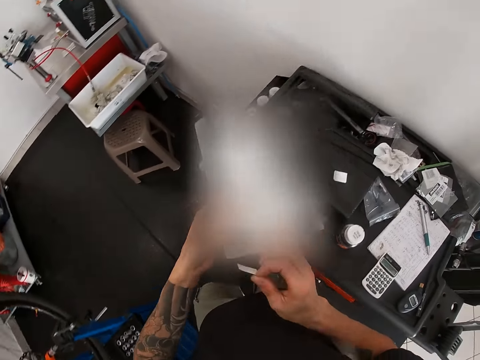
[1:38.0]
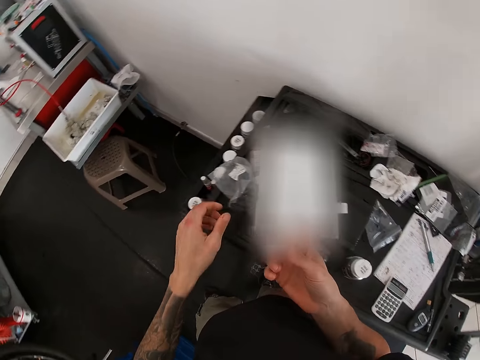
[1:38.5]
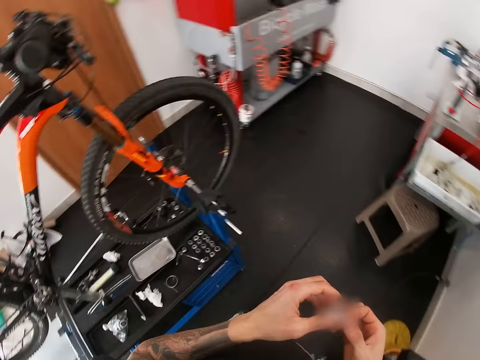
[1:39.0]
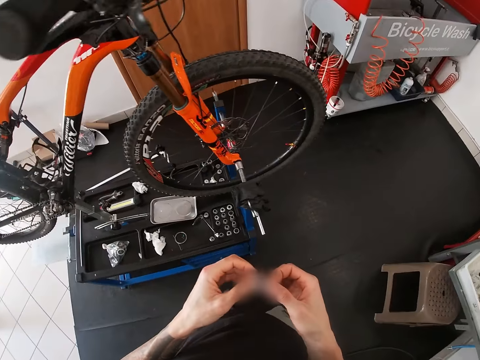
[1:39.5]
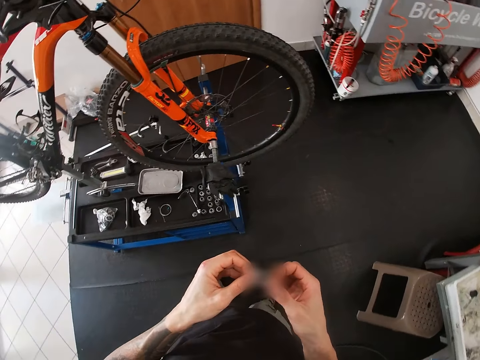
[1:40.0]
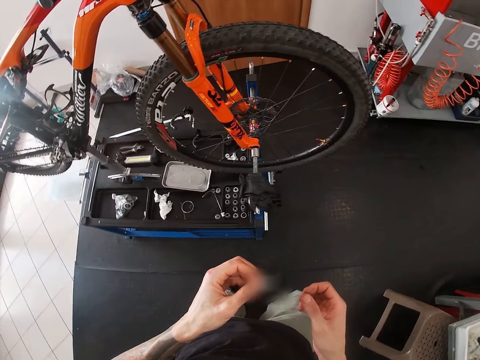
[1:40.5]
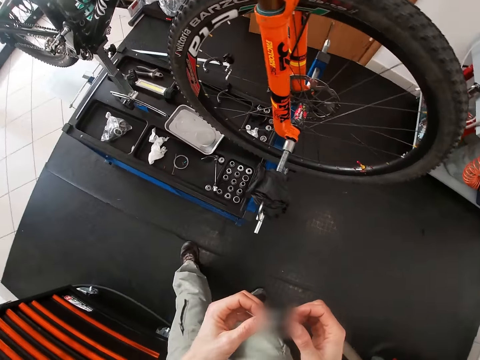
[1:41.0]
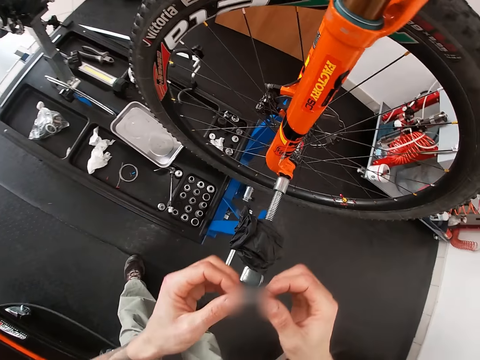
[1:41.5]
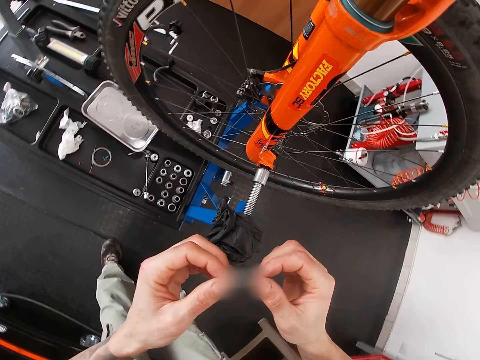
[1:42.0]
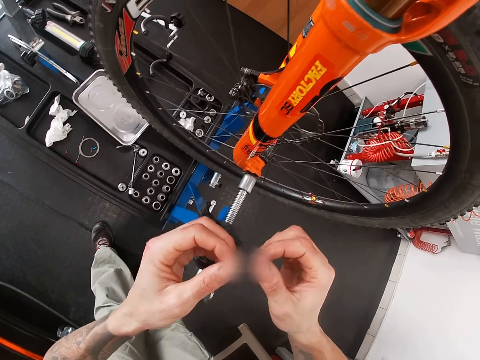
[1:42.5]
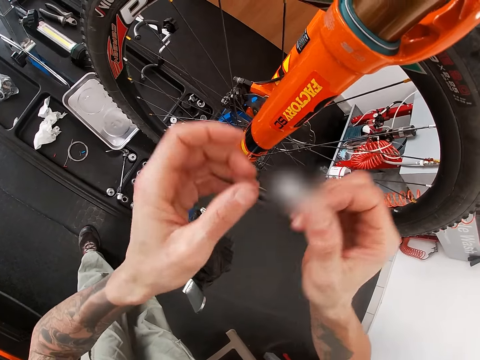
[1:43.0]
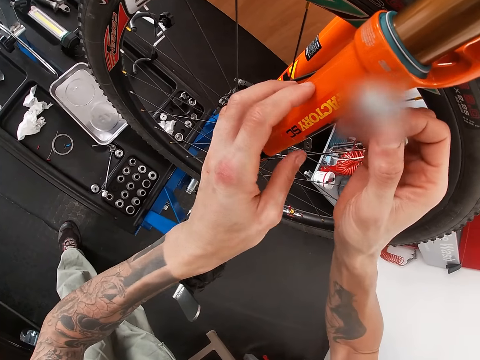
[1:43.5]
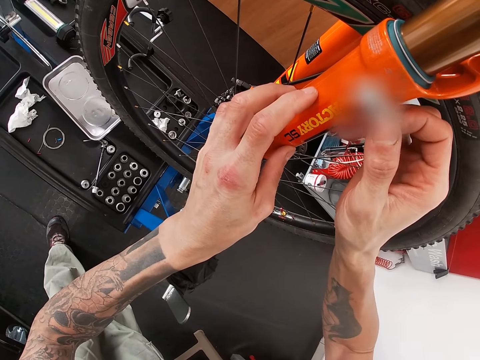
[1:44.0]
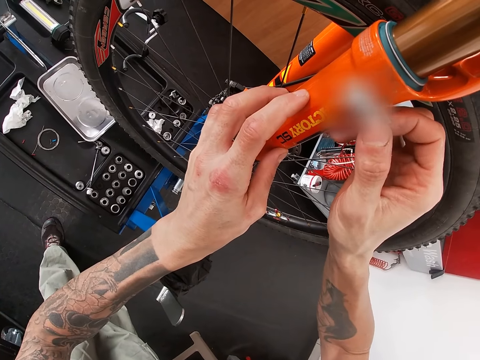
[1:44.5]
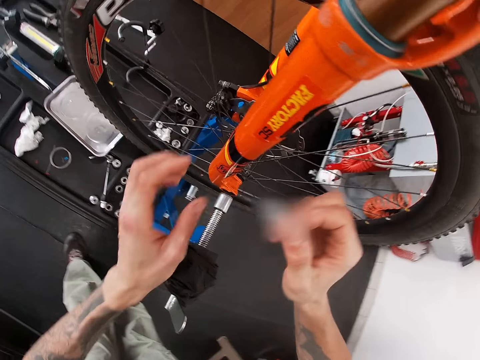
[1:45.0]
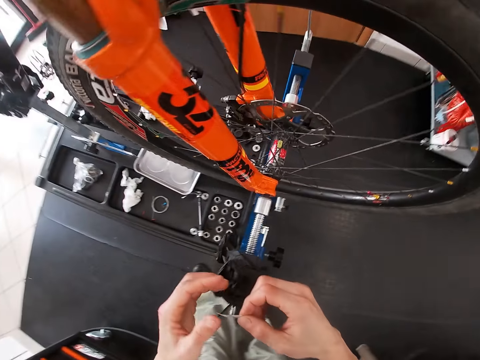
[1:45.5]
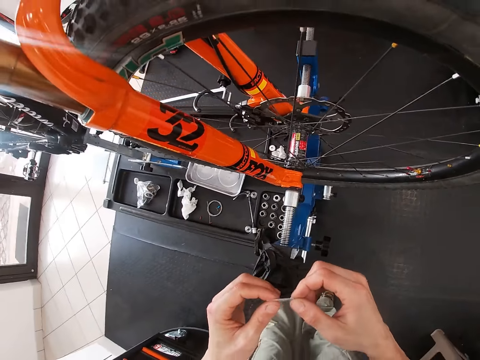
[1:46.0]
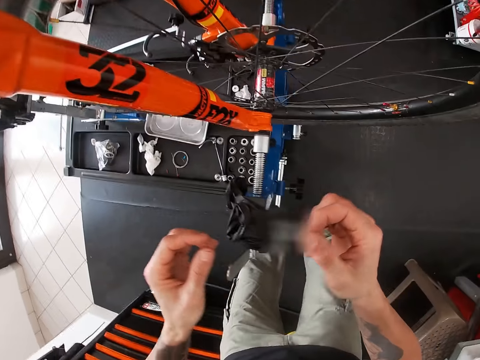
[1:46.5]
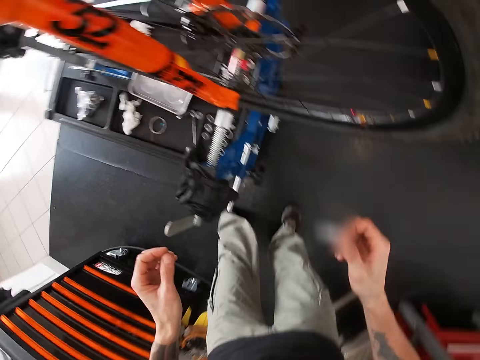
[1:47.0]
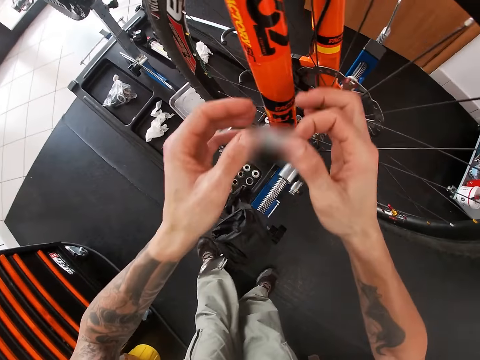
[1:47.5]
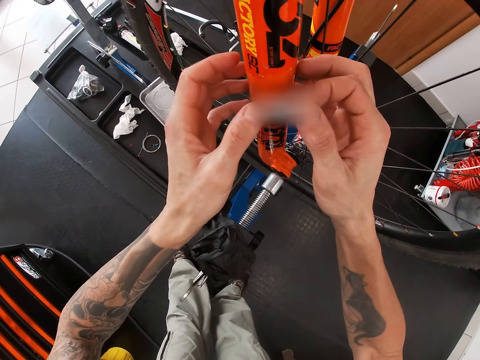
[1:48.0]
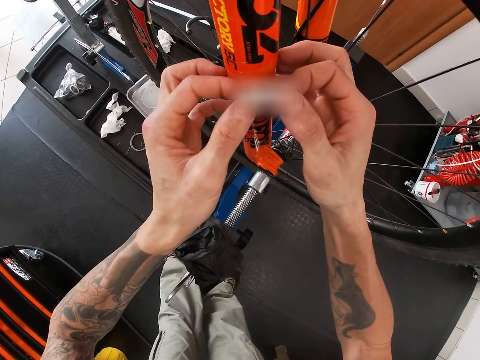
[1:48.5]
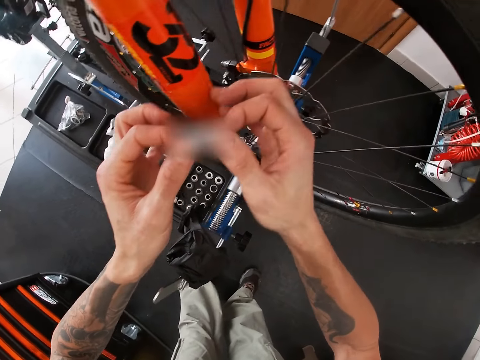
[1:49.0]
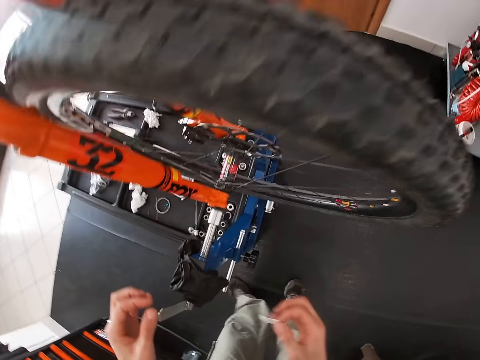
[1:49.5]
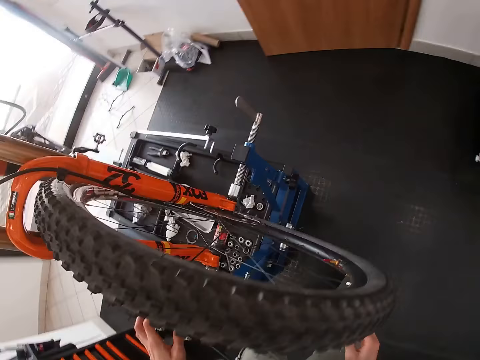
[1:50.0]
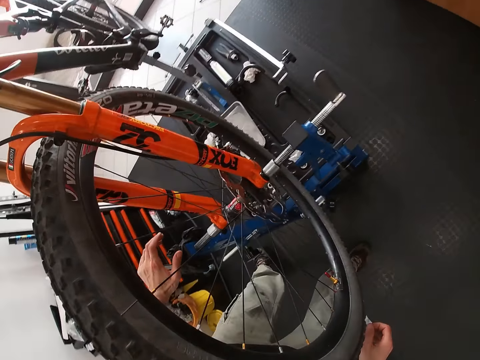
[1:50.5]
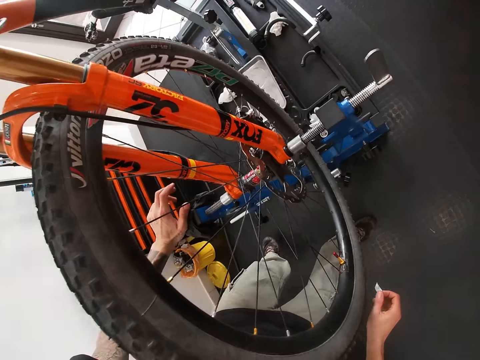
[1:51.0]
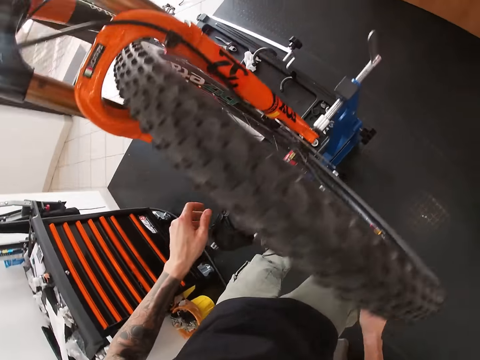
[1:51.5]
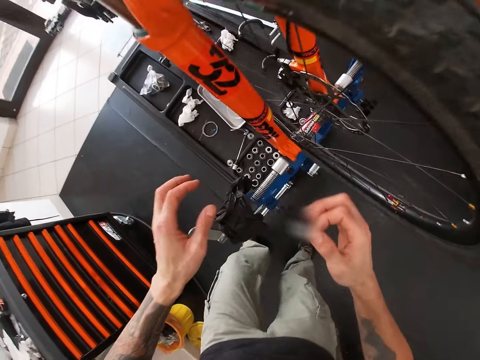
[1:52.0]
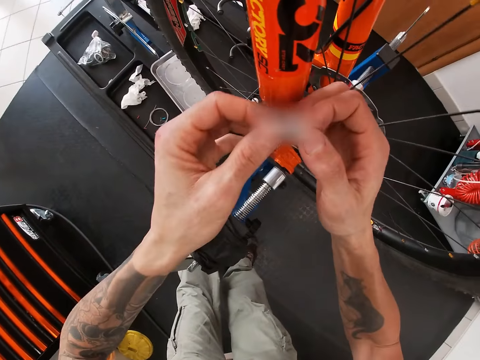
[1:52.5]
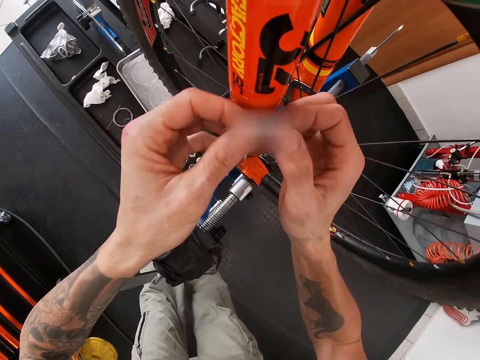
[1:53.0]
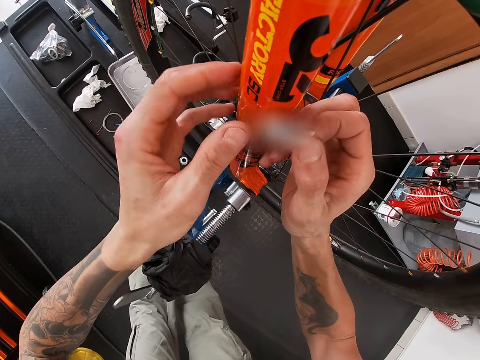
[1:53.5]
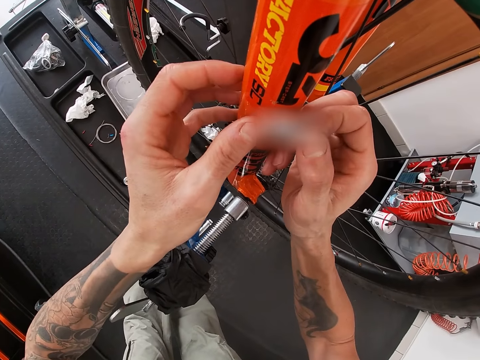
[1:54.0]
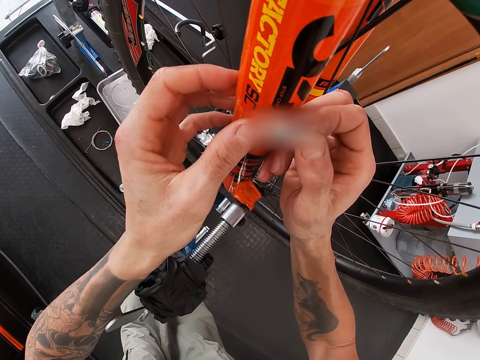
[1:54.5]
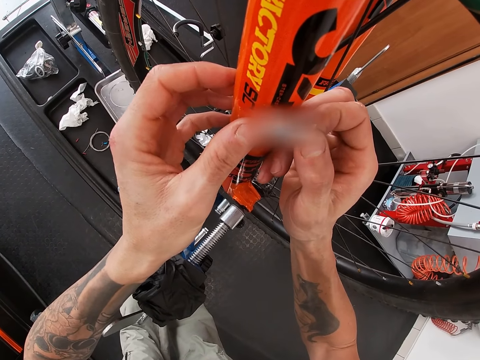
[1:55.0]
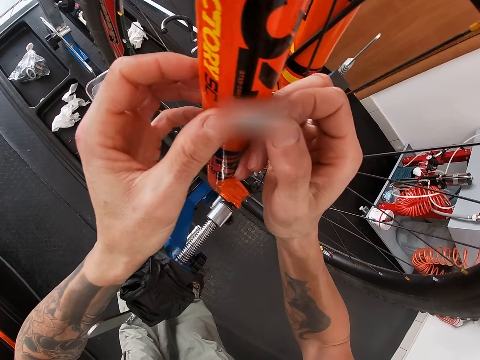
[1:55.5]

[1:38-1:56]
The camera wearer removes a sticker from the paper in his left hand with his right hand. He drops the paper in his left hand on the table tool box. He holds the sticker with both hands. He places his left hand on the suspension fork of the bicycle. He touches the suspension fork of the bicycle with the sticker in his right hand. He holds the sticker with both hands. He releases his left hand from the sticker. He touches the suspension fork of the bicycle with both hands. He sticks the sticker on the bicycle. He places his left hand on the iron tube of the bicycle. He pastes the sticker in both hands on the suspension fork of the bicycle.

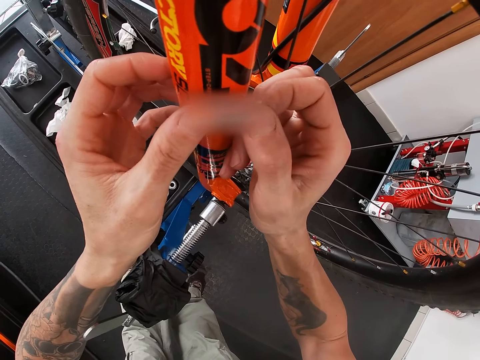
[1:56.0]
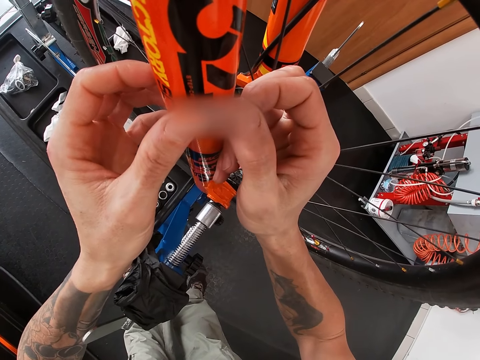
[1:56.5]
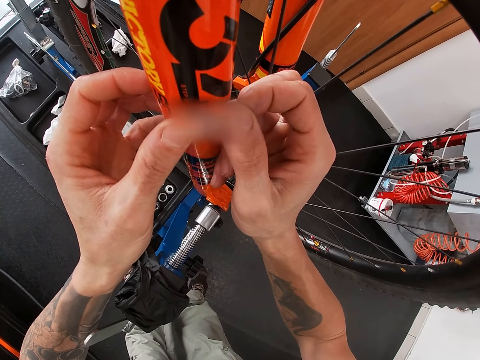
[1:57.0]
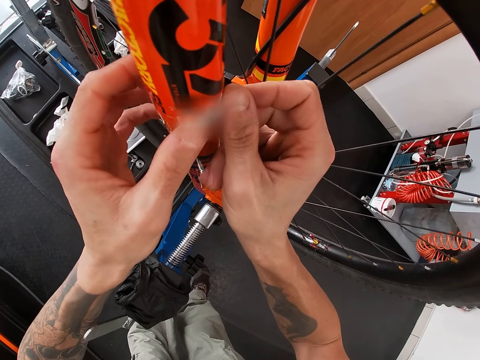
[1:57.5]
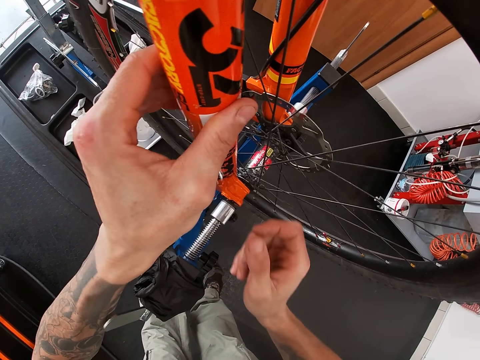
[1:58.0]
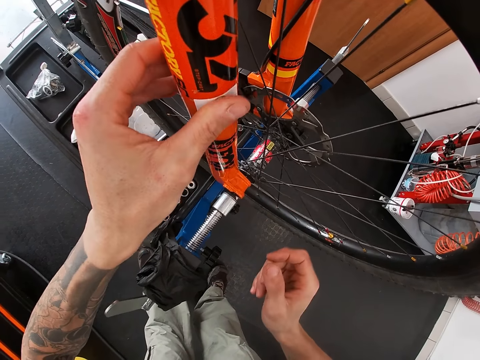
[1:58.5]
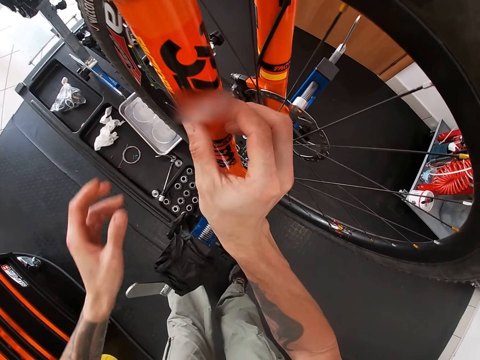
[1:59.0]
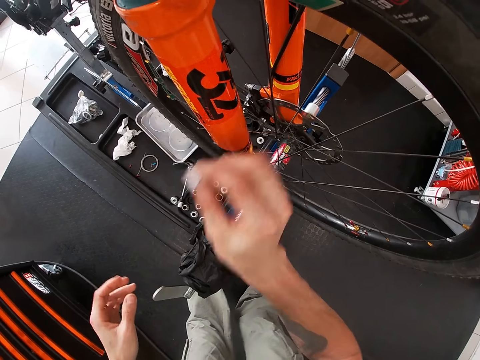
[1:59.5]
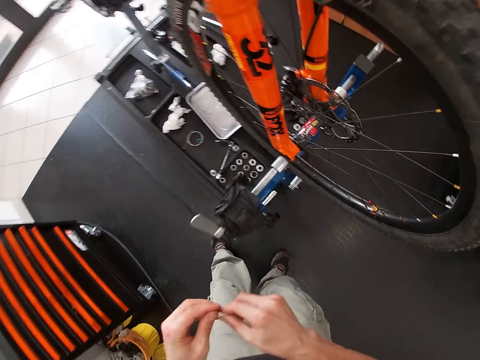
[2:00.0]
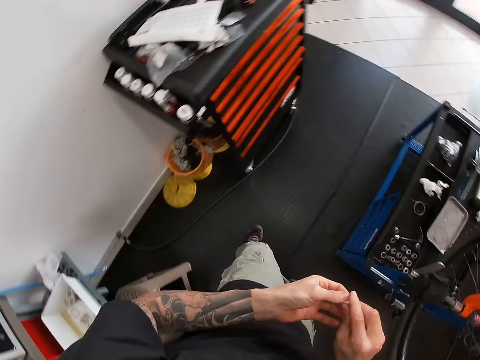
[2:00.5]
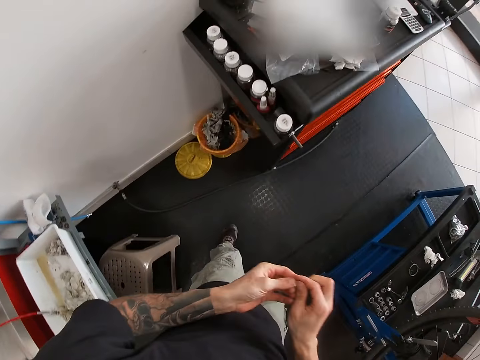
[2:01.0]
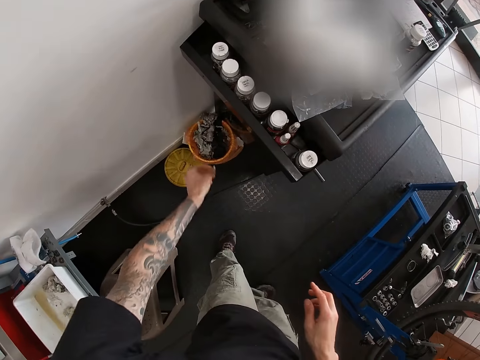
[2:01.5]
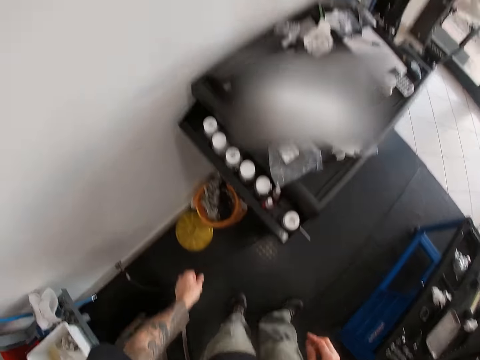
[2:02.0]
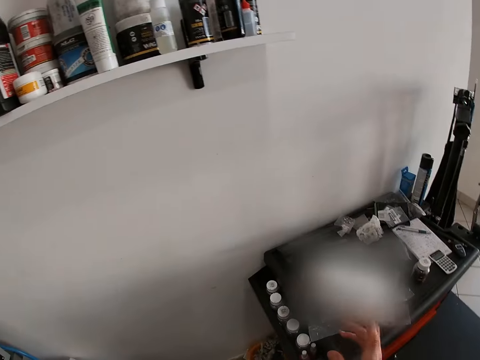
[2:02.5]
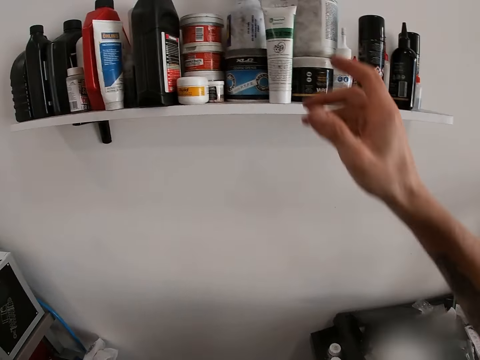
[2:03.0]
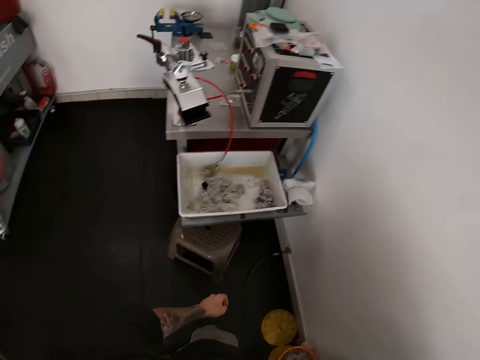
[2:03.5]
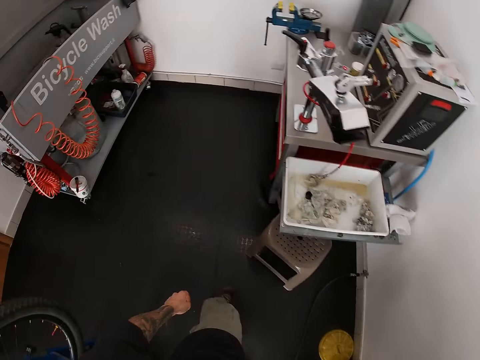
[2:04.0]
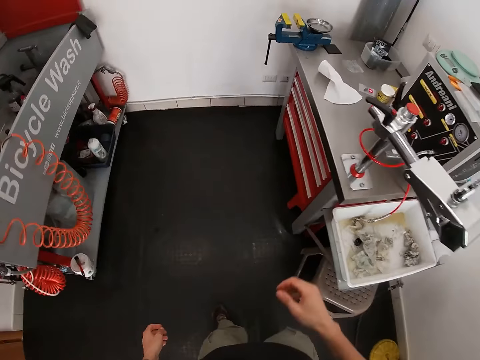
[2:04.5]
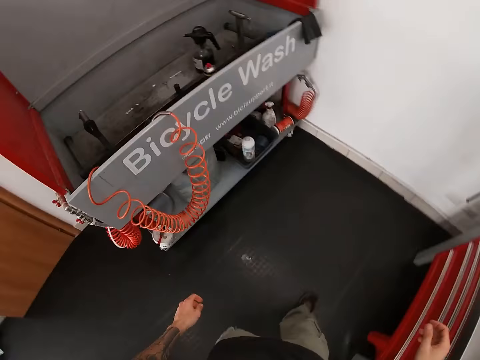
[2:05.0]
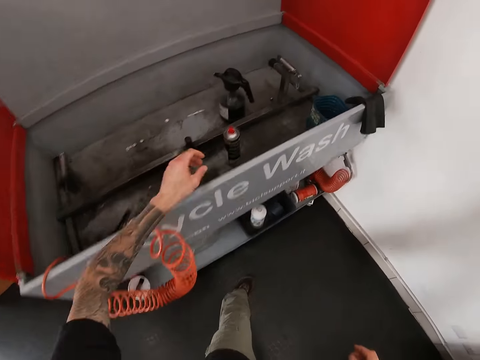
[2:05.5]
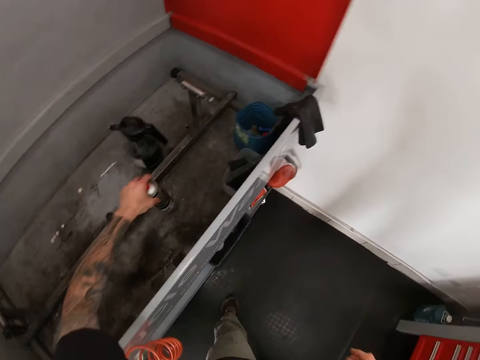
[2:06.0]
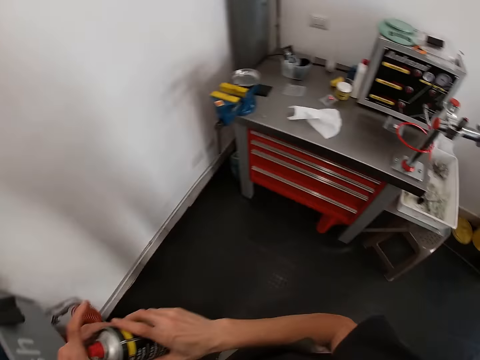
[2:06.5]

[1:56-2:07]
The camera wearer rubs the sticker on the suspension fork of the bicycle with his left hand. He peels the sticker from the suspension fork of the bicycle with his left hand. He holds the sticker with both hands. He tosses the sticker in his left hand into a trash bin. He walks around. He picks up a spray can from a bicycle wash station with his left hand. He holds the spray can with both hands.
